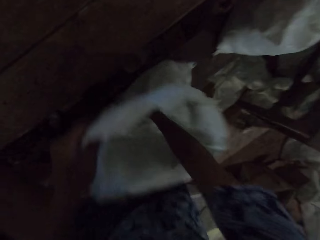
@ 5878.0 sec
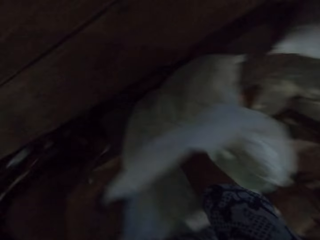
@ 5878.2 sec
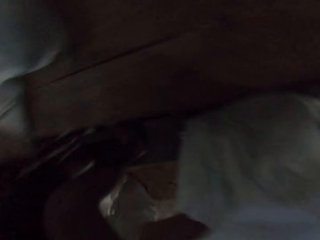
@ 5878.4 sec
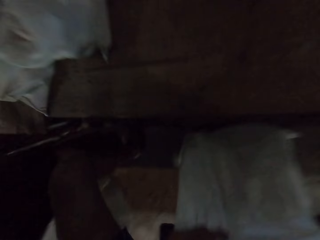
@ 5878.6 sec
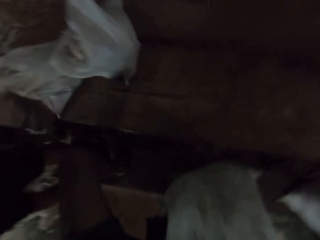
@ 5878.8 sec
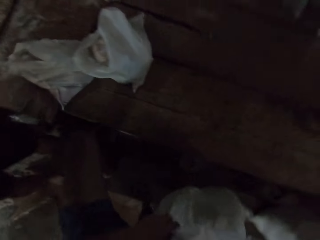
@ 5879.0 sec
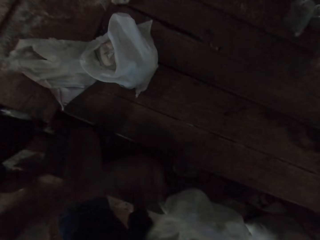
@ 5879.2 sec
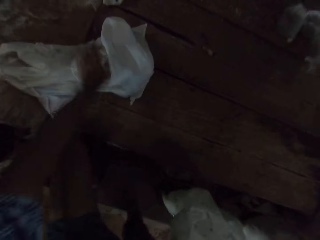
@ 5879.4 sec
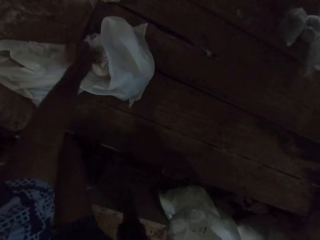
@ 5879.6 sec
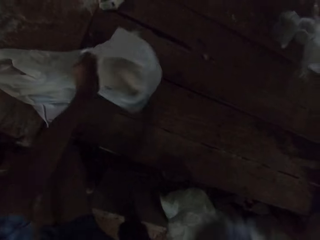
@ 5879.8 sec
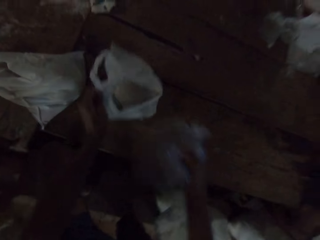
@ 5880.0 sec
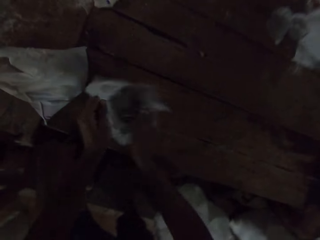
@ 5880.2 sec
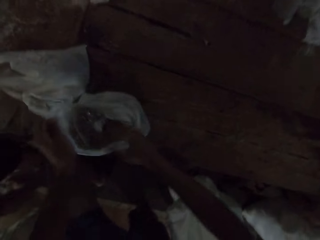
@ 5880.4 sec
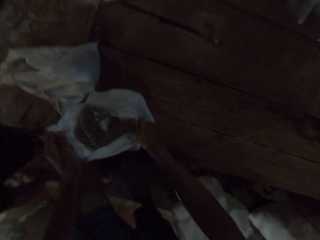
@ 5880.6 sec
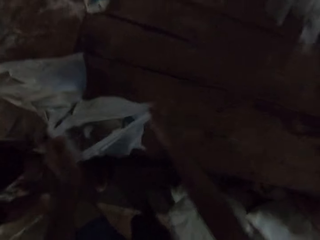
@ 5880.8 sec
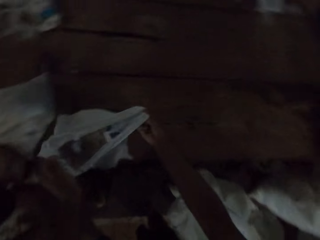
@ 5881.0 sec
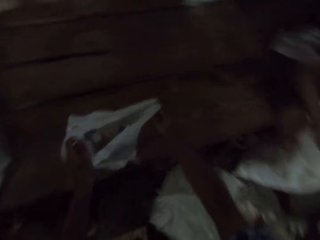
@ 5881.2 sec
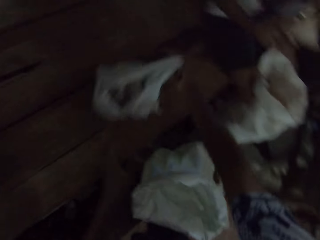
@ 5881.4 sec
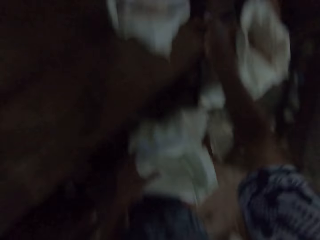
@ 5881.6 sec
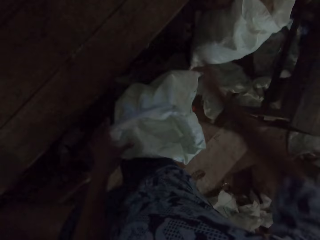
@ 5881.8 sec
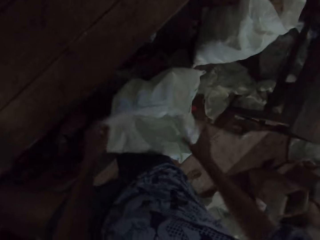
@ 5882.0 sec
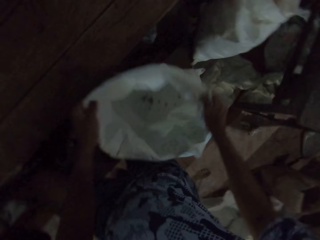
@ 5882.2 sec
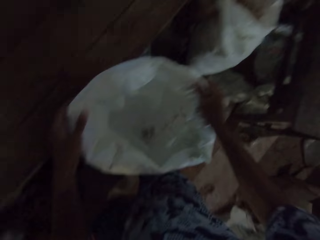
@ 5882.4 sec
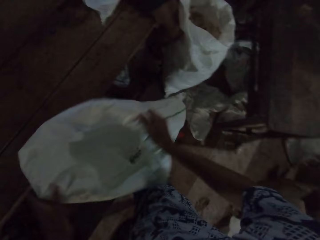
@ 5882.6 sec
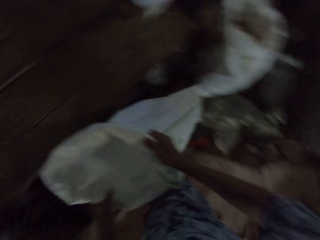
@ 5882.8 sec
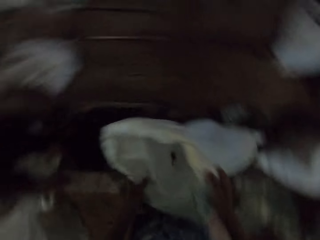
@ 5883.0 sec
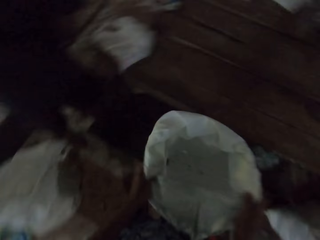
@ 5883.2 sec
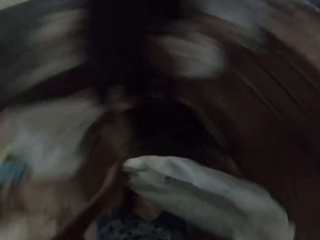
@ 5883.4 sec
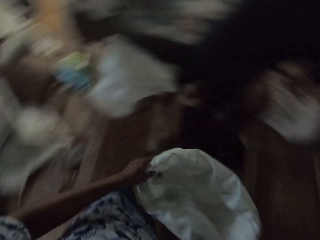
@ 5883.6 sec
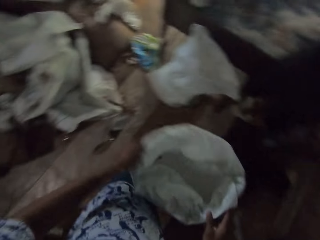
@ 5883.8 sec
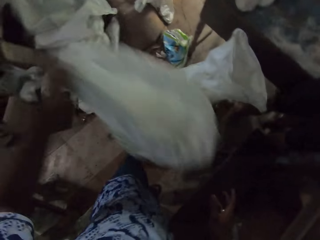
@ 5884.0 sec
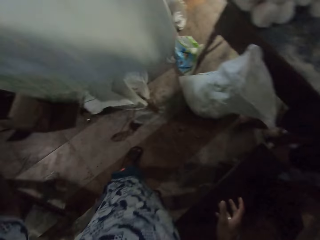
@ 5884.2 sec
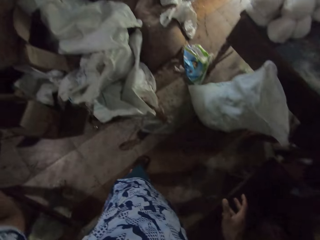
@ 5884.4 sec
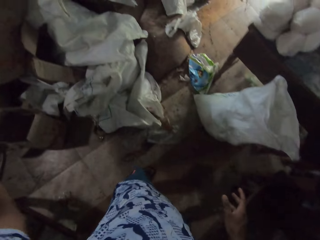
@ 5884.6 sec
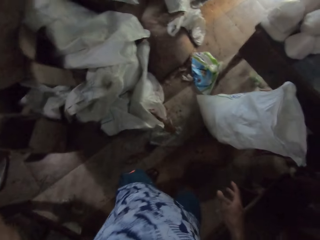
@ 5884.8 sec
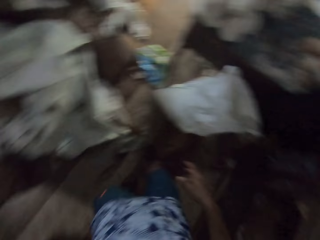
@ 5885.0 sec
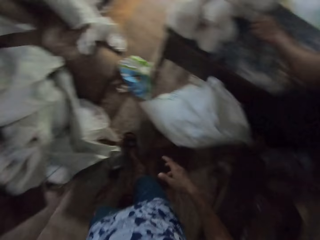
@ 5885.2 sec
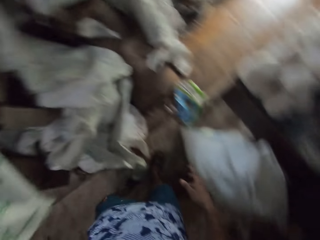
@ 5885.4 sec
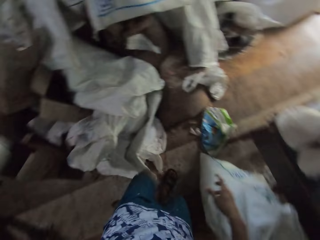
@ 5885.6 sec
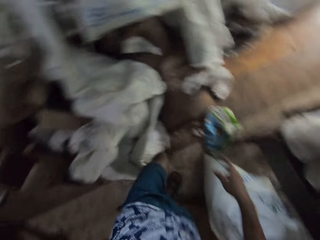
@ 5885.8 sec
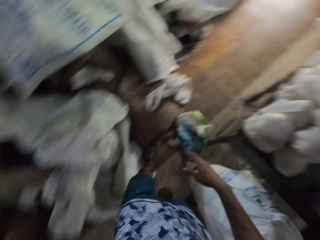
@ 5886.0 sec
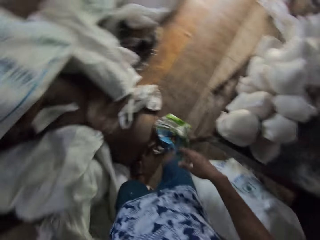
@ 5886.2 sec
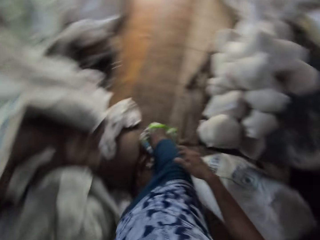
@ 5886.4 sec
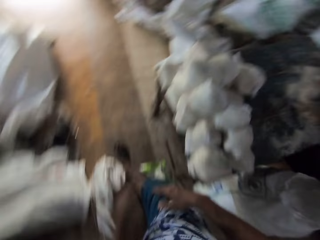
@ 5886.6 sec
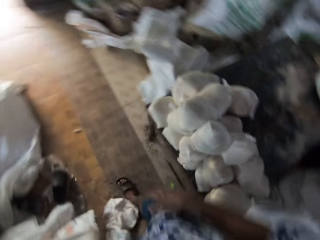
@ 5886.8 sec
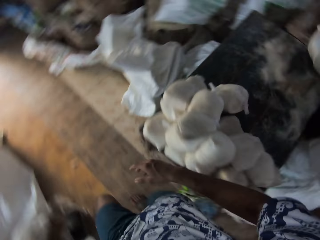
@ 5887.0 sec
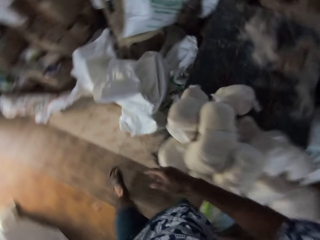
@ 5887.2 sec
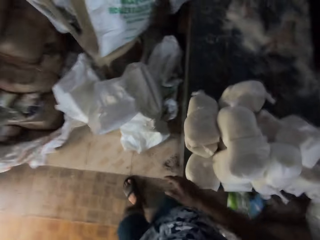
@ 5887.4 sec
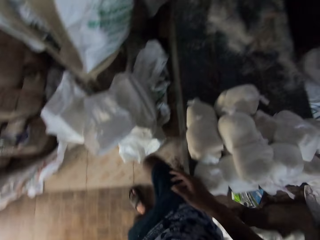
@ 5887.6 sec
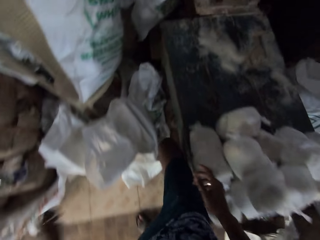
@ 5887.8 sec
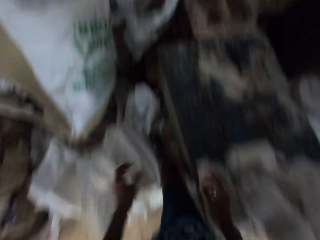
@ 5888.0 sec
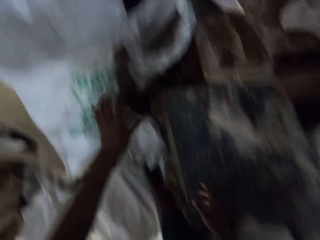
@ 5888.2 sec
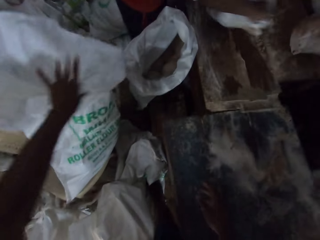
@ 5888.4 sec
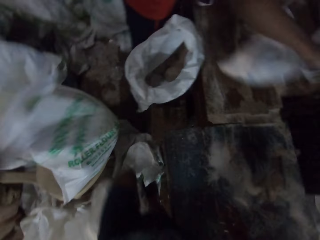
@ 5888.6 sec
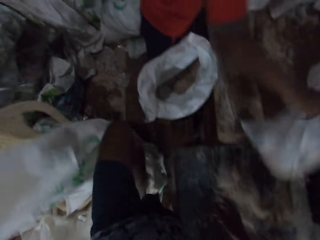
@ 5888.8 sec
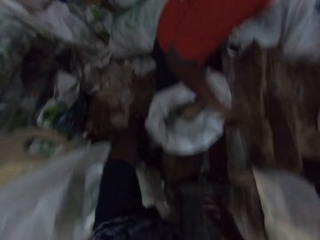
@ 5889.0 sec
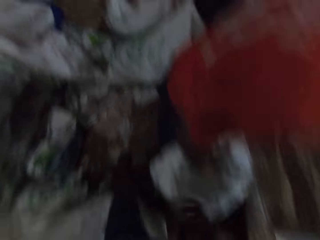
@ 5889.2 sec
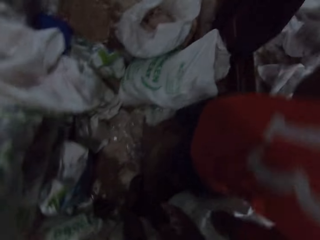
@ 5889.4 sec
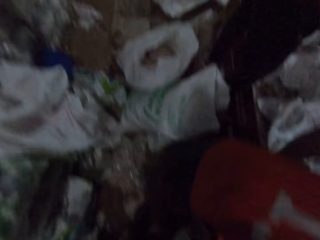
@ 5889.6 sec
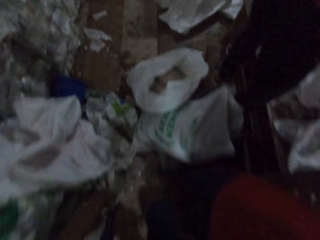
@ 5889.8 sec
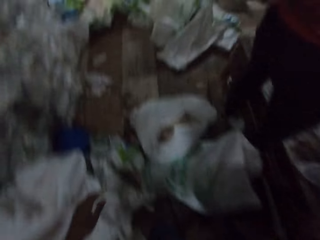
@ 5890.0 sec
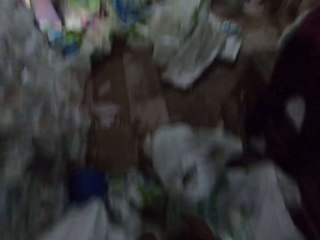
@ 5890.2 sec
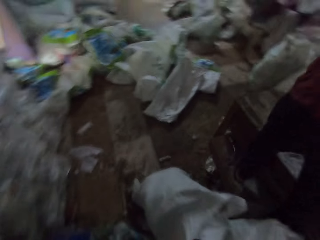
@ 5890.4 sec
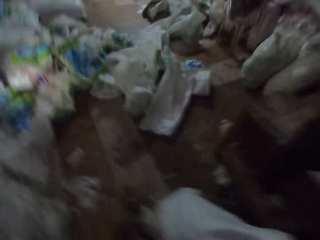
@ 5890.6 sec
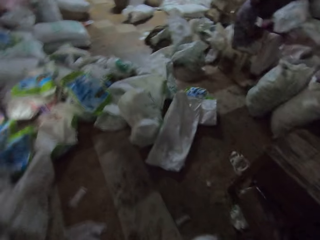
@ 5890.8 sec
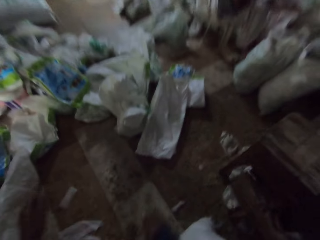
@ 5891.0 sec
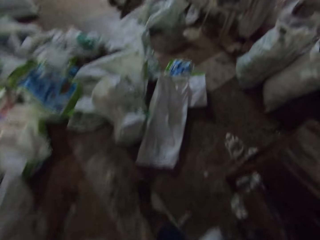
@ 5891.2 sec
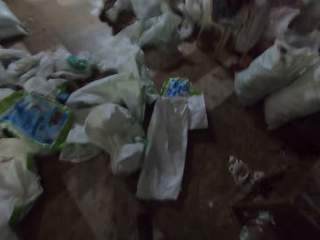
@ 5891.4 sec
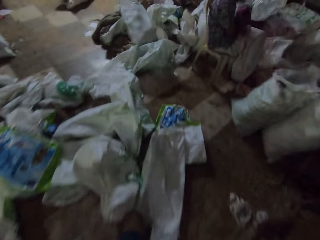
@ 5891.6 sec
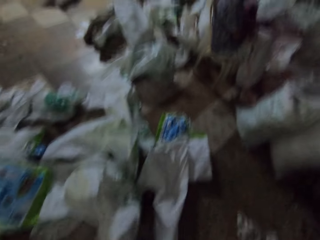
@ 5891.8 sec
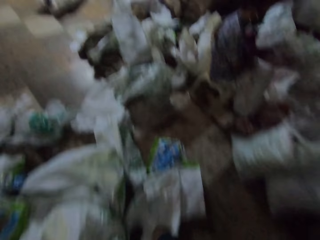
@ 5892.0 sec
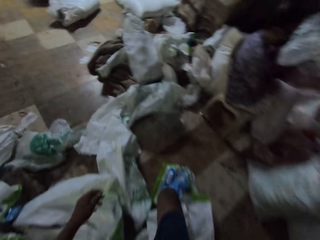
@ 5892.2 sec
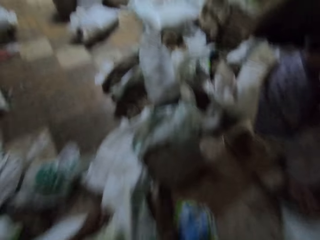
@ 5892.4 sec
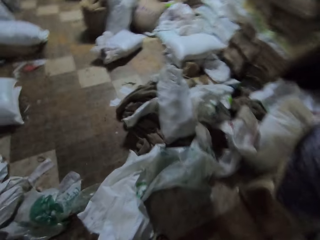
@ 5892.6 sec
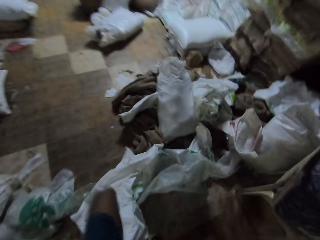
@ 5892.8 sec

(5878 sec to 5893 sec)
The camera wearer picks up a pack from the bag with his right hand. He puts the pack in a nylon bag with his right hand. He adjusts the nylon bag on the table with both hands. He pushes away the paper bag. He lifts the sack bag from the floor with both hands. He tosses the sack bag on the floor with his left hand. He walks around the room. He adjusts a bag on the floor with his left hand.

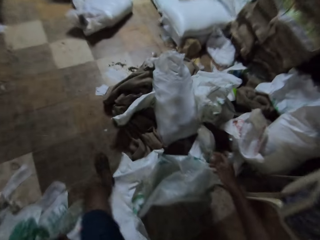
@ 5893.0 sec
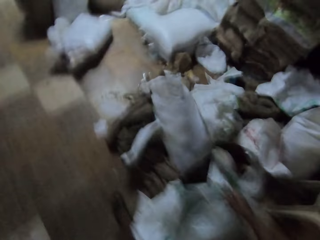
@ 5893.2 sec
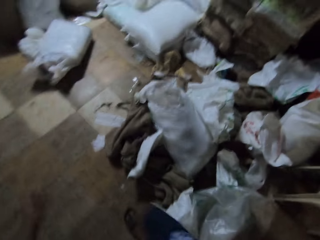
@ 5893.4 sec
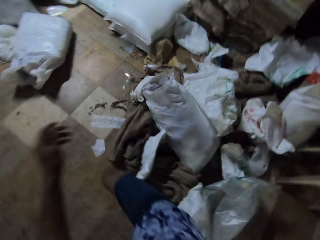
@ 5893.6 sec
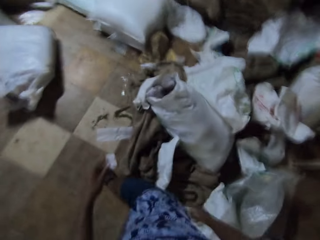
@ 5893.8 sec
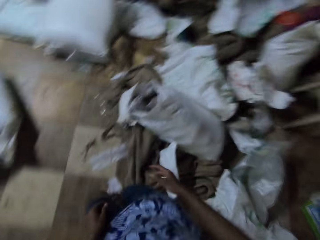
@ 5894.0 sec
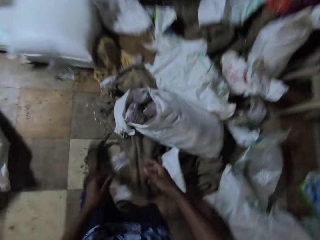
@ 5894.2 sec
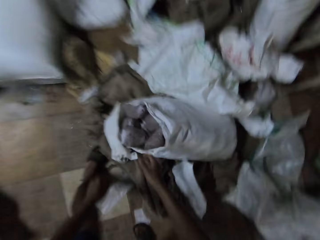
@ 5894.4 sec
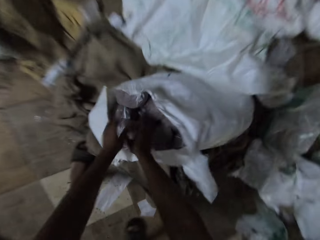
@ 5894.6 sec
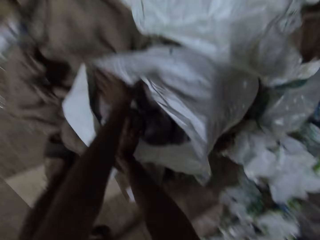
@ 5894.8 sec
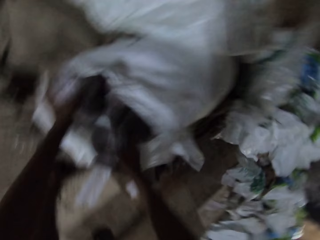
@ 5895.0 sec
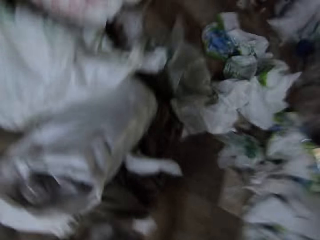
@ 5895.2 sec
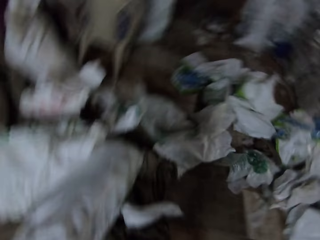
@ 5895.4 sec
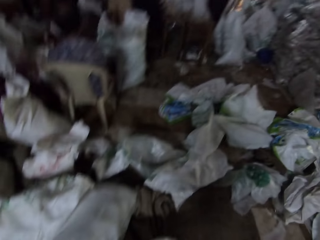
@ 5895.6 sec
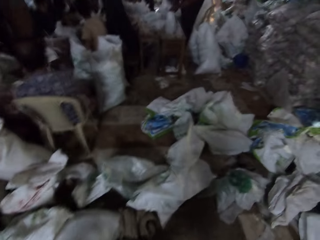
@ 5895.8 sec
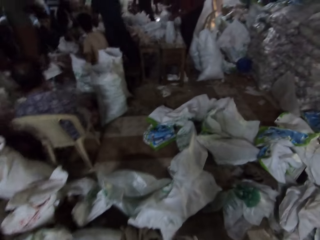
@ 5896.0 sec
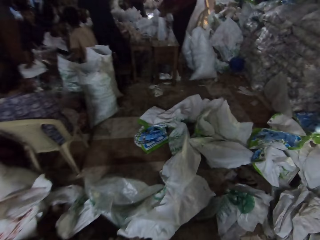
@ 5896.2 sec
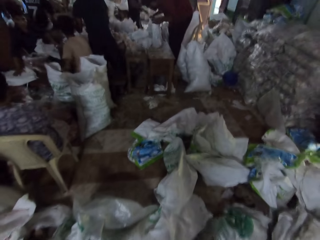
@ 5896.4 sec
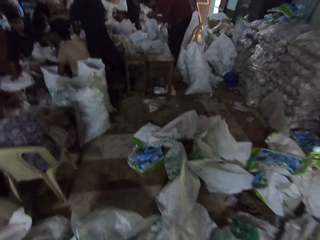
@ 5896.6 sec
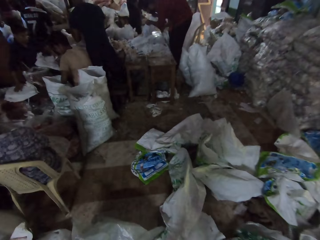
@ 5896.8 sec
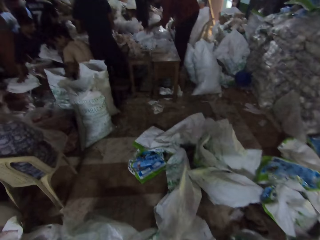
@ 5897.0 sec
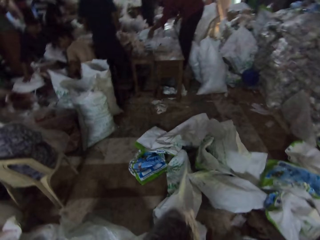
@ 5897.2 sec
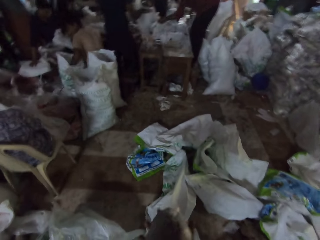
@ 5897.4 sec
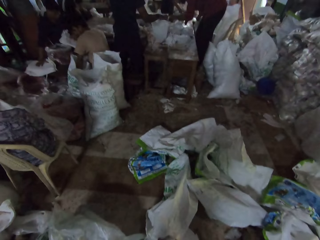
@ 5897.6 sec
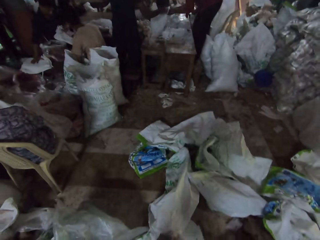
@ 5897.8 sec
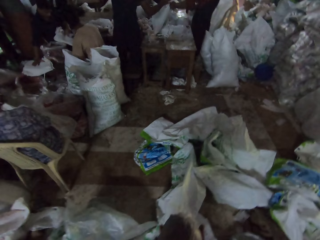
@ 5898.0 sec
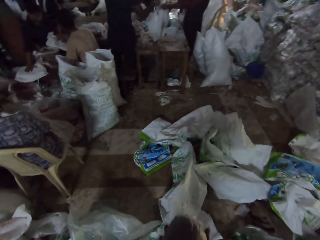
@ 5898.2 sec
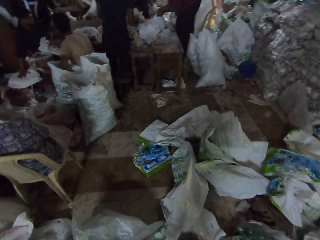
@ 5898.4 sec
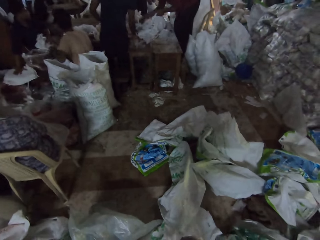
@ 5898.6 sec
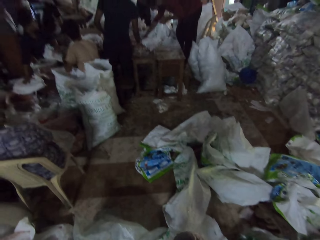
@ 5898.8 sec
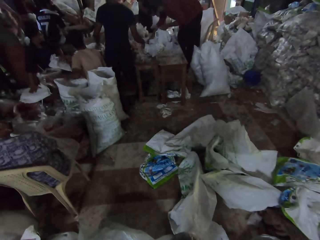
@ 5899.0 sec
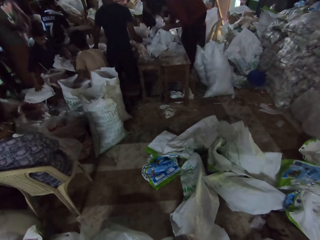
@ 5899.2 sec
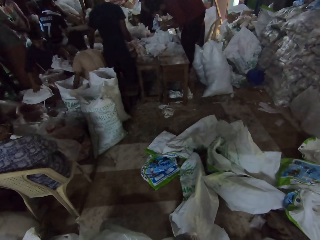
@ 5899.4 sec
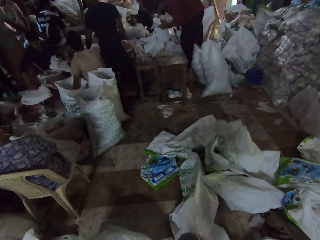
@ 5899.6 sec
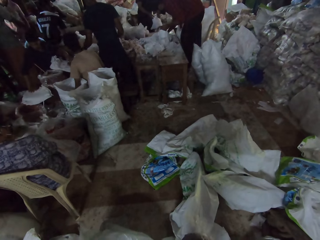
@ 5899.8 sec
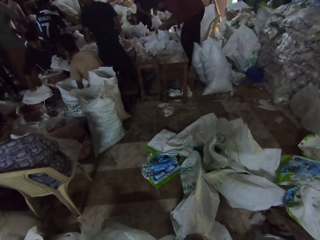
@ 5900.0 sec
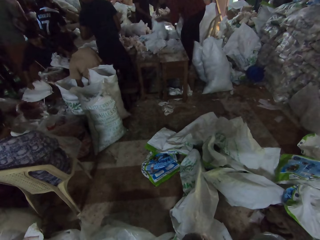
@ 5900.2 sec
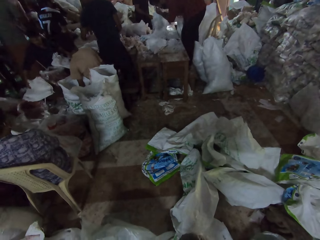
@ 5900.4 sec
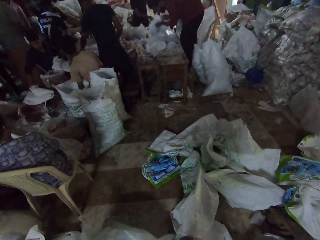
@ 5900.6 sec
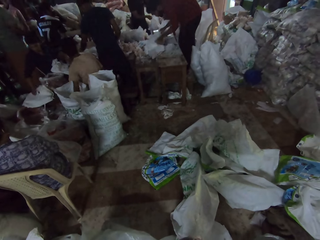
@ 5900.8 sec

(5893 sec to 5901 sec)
The camera wearer picks up some packs of beans from a bag with both hands. He walks around the room.
